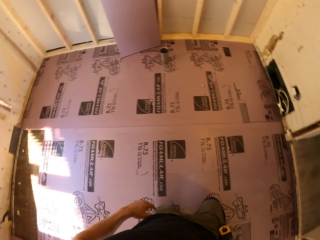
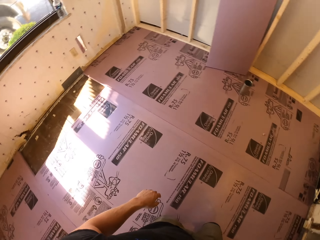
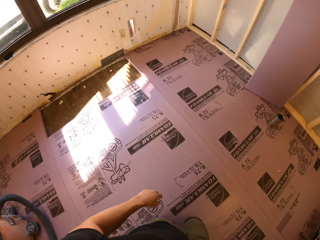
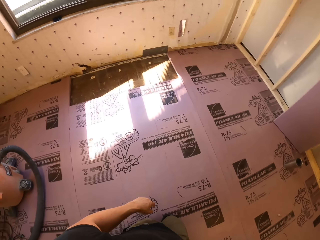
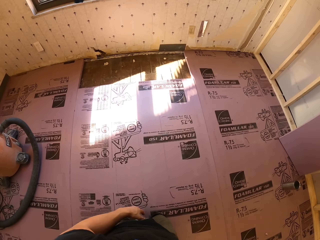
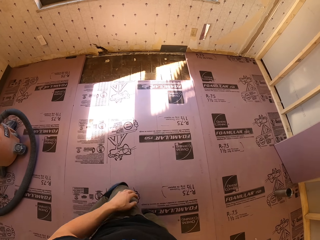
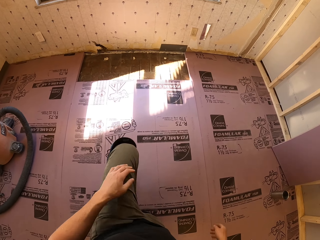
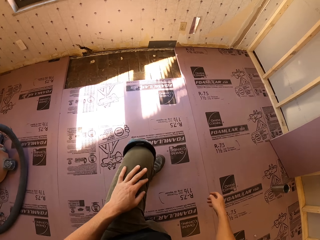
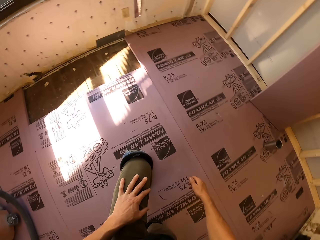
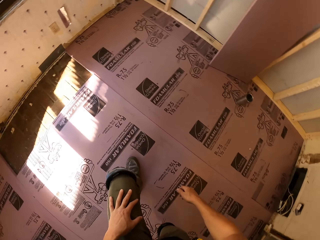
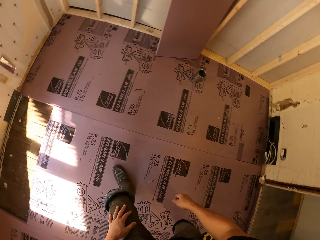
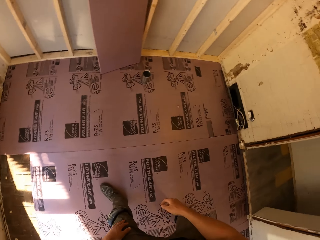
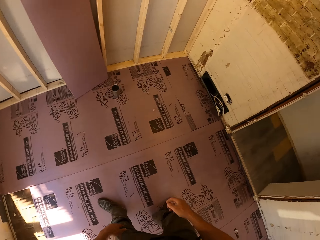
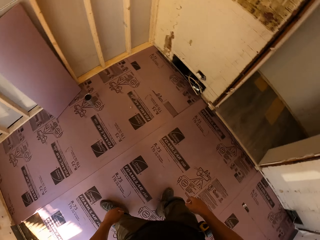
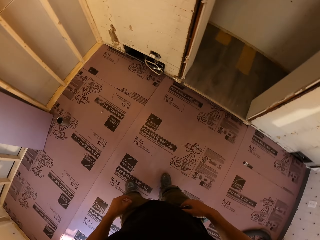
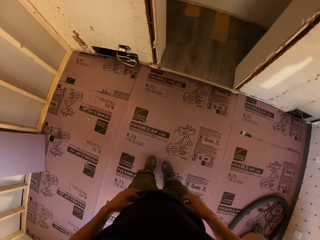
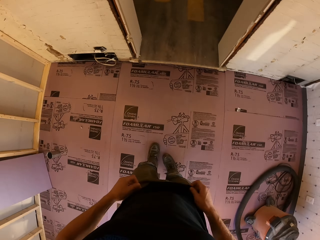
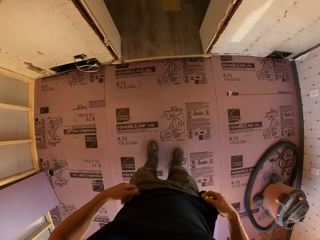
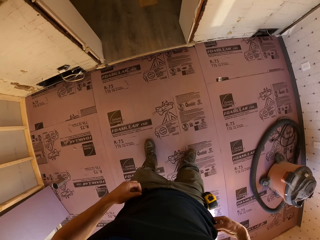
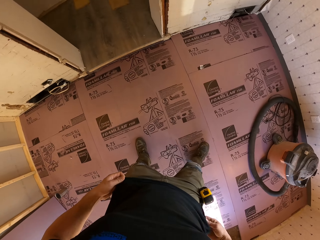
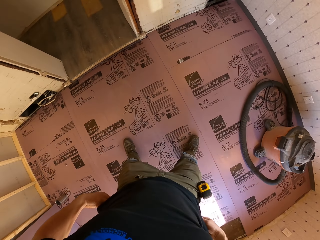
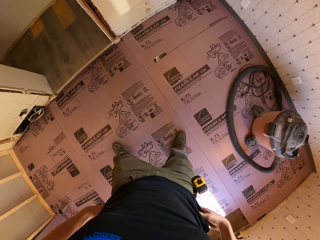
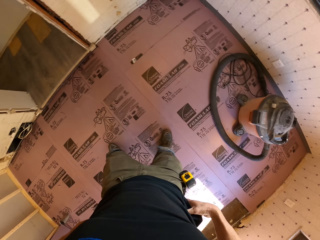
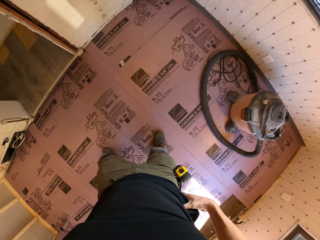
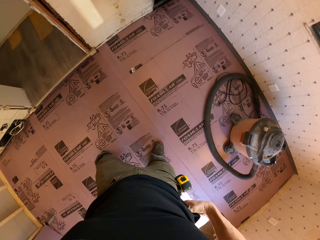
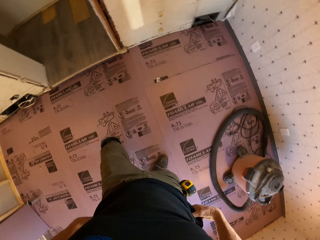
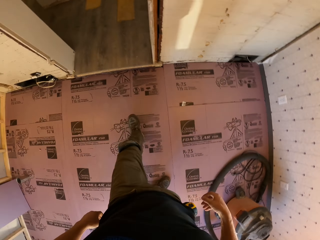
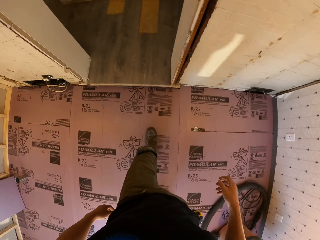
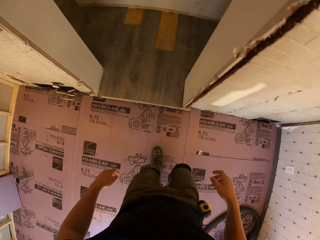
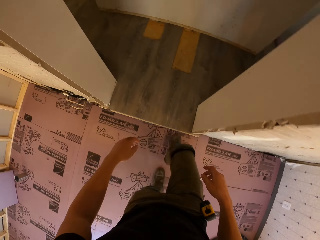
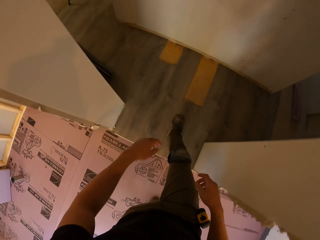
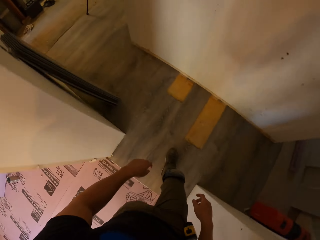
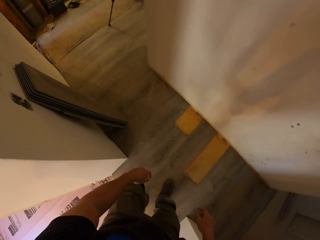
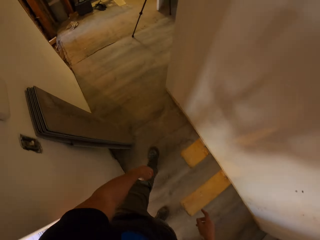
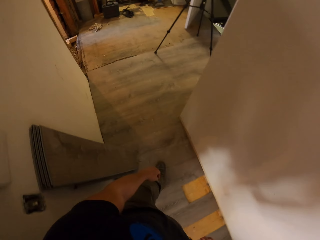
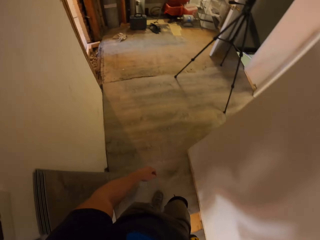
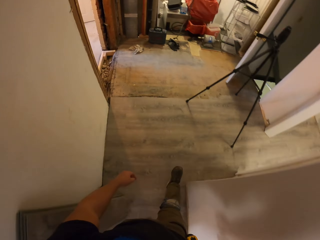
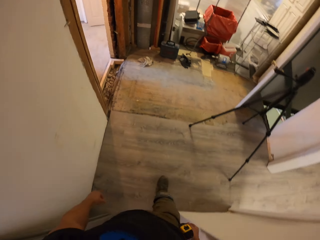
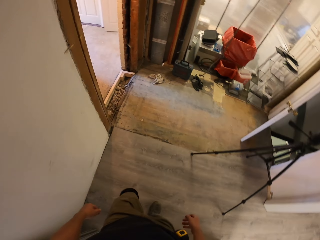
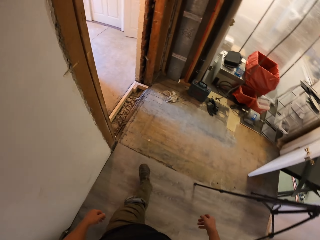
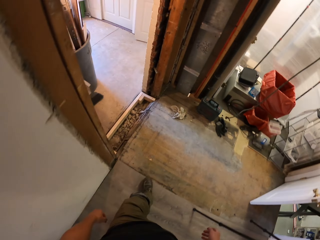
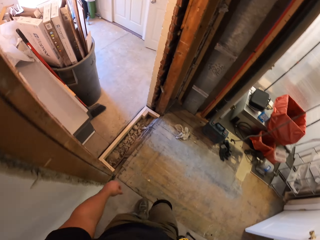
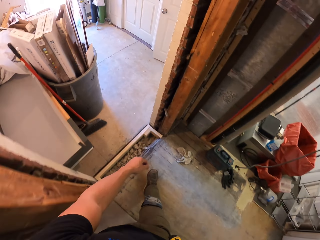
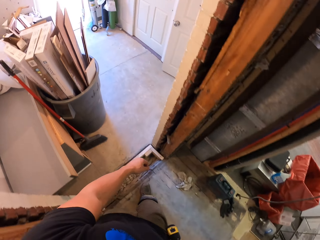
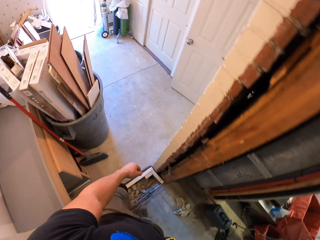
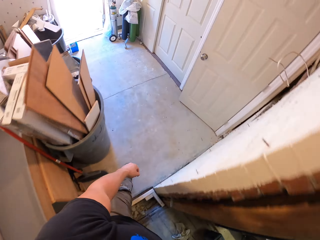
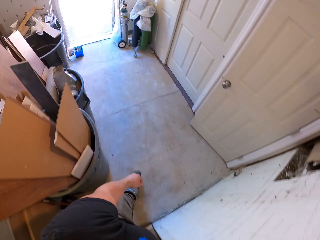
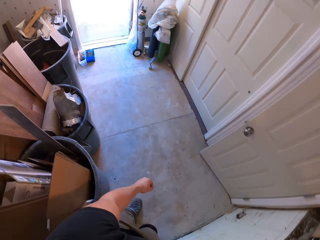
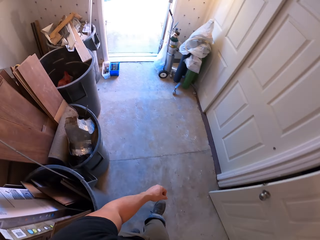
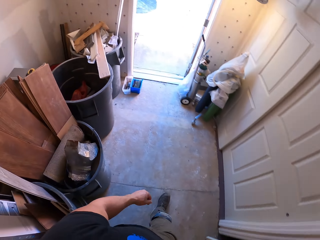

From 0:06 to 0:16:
The camera wearer stands up. He adjusts his top. He walks out of the room and walks around the house.

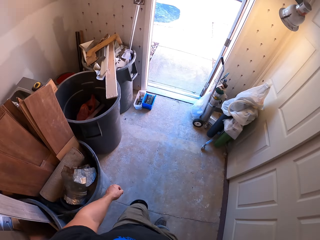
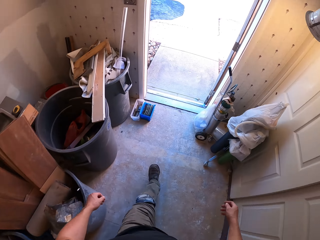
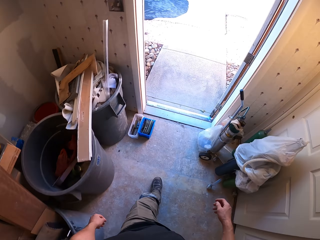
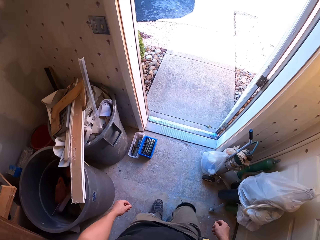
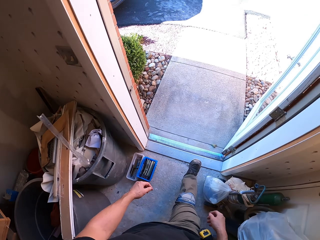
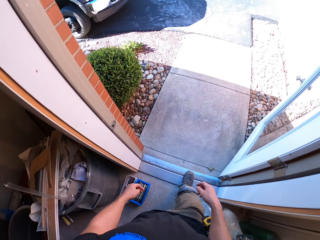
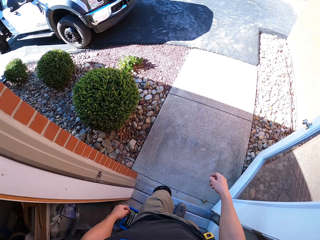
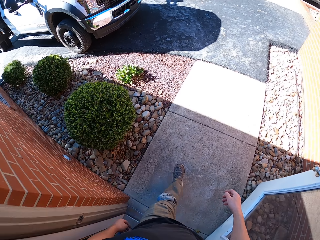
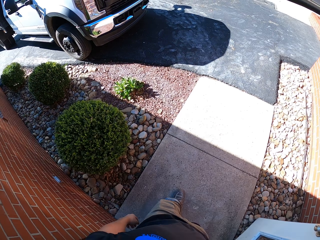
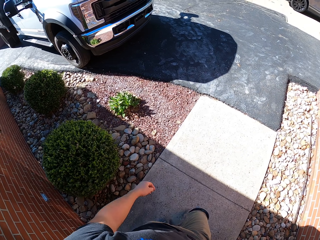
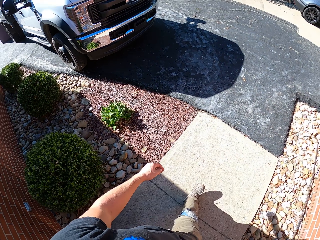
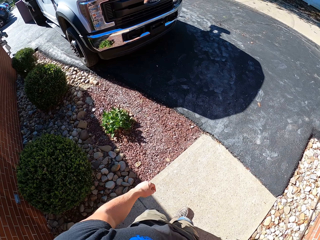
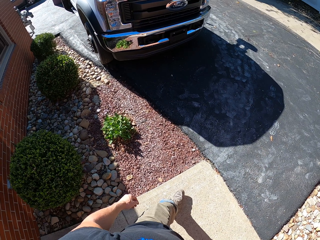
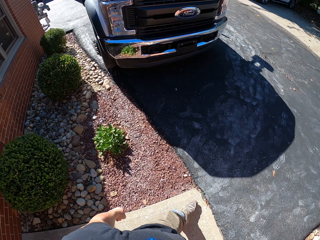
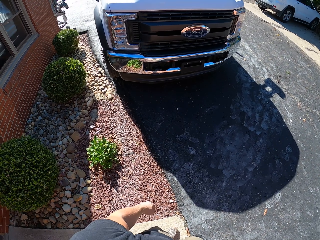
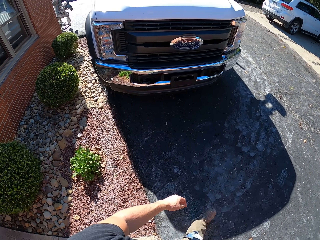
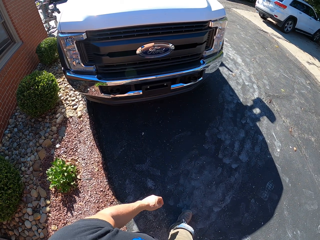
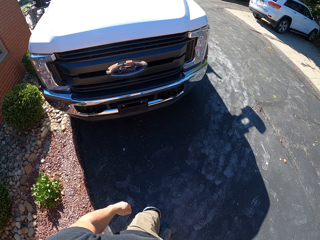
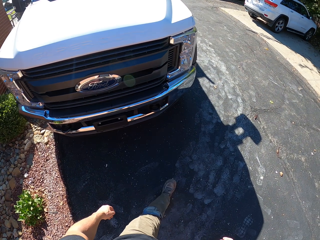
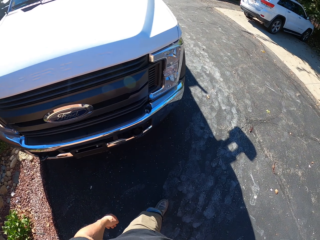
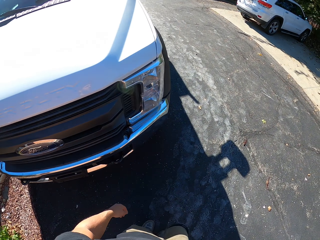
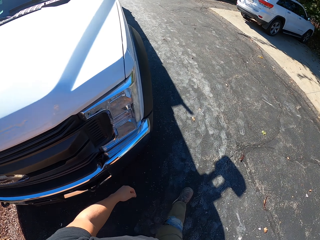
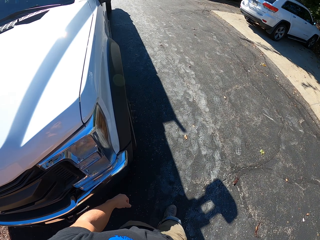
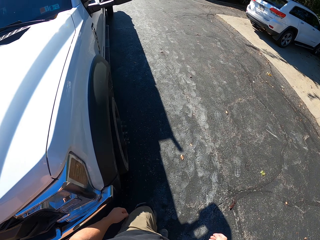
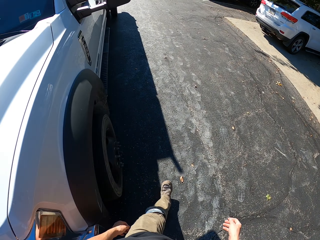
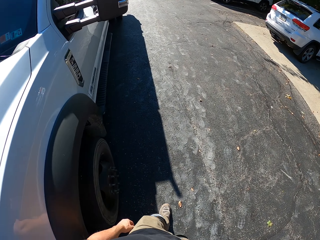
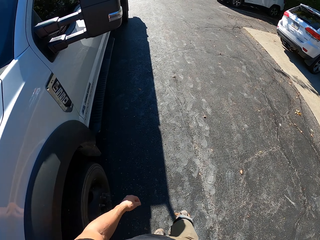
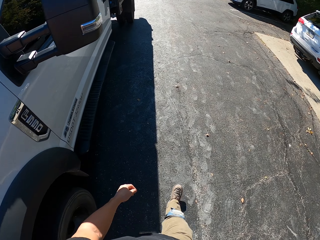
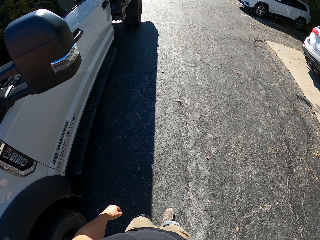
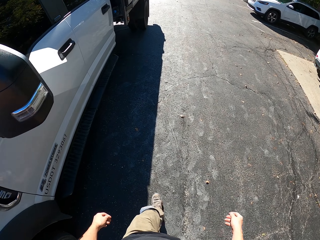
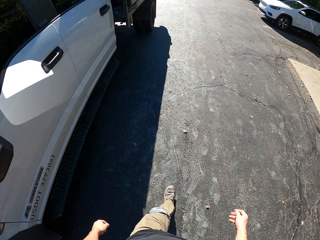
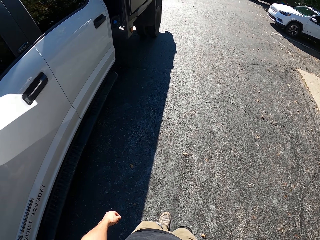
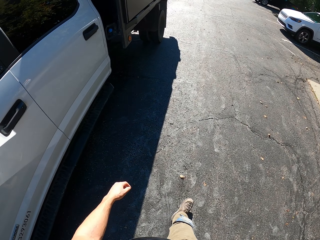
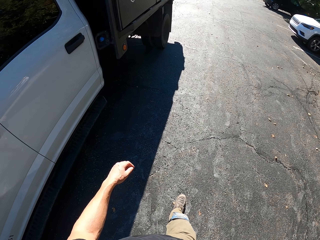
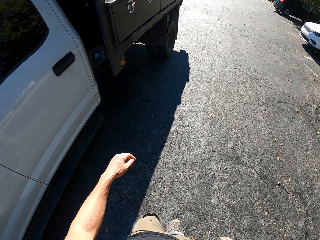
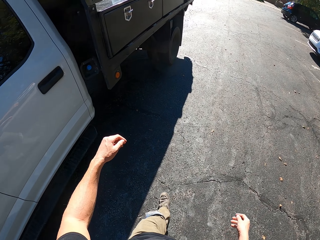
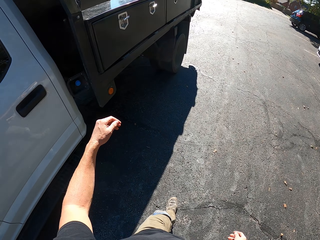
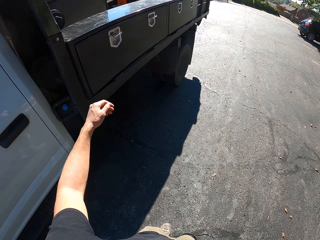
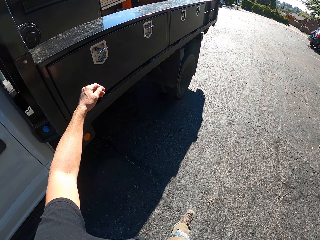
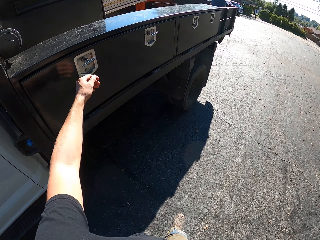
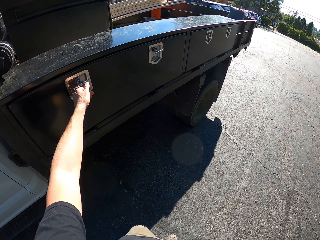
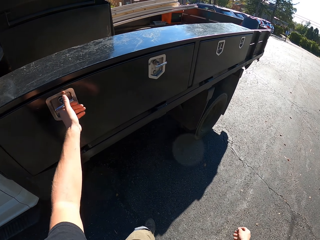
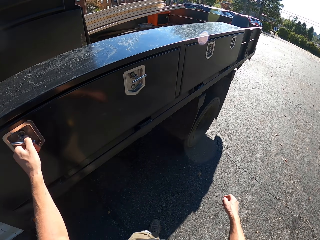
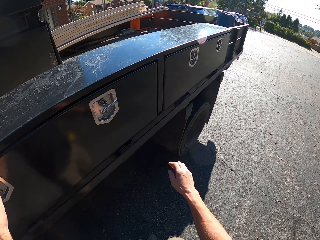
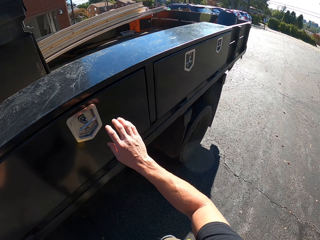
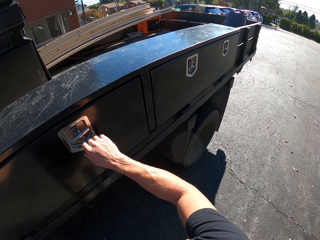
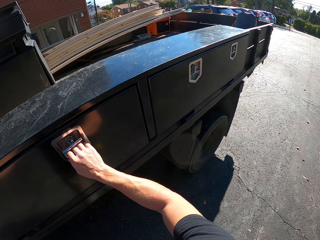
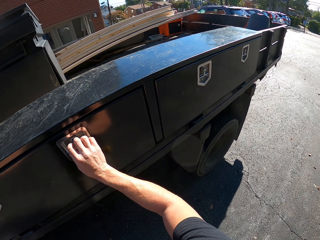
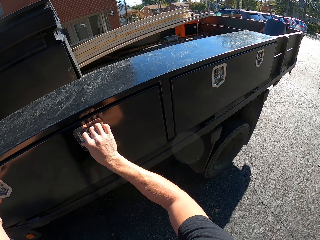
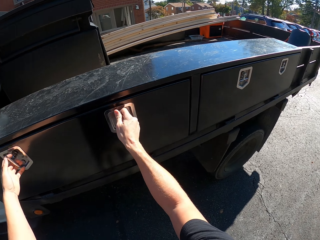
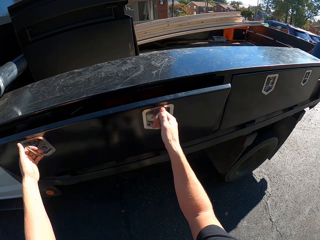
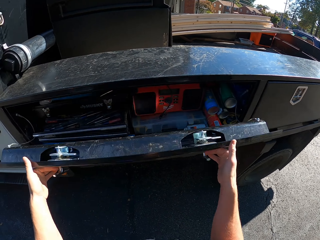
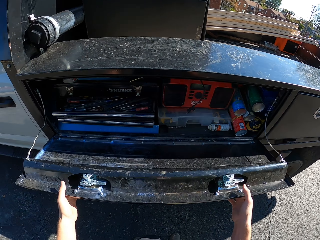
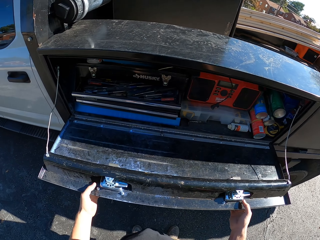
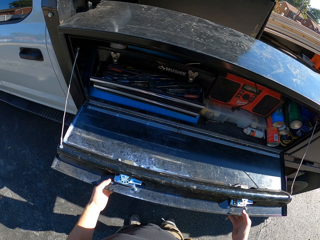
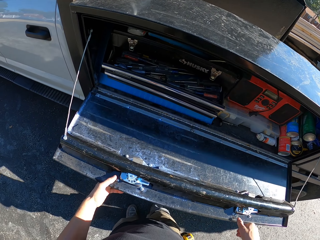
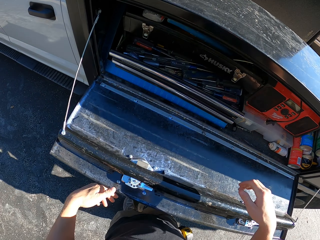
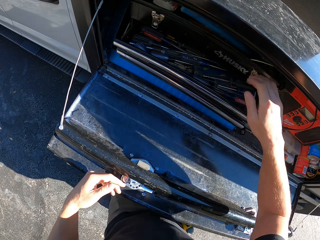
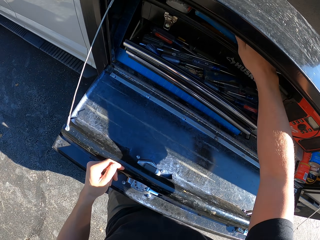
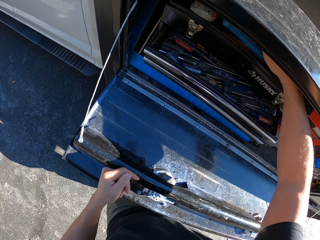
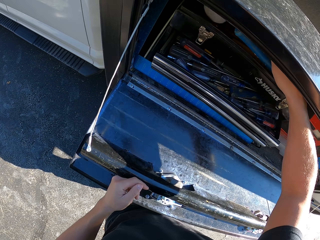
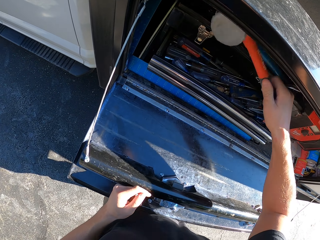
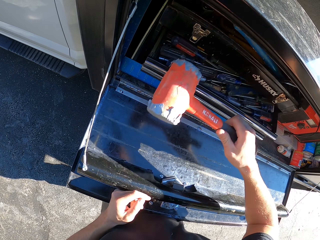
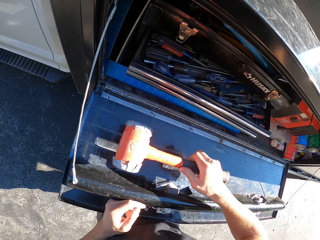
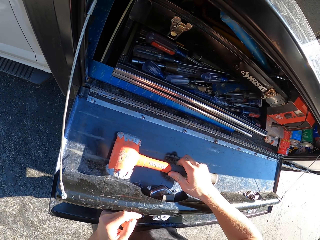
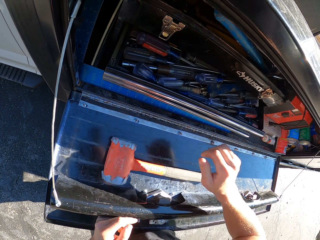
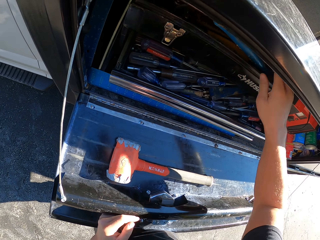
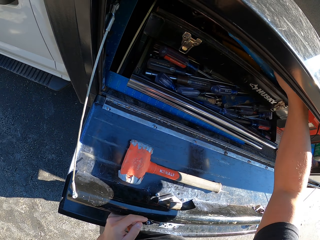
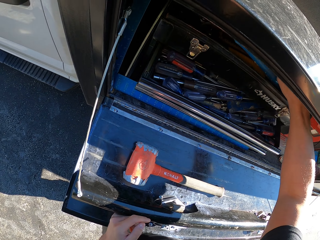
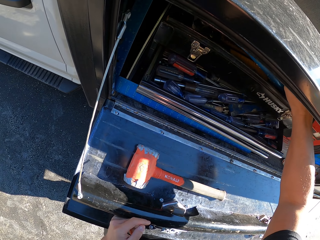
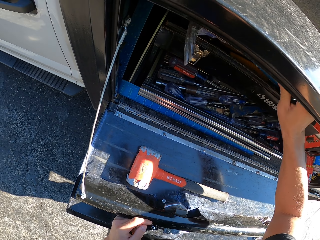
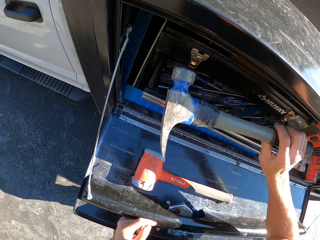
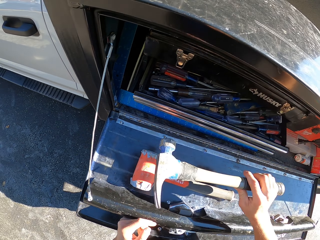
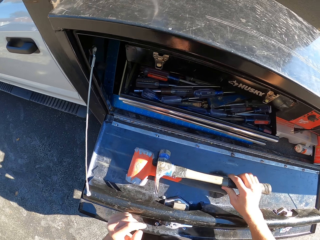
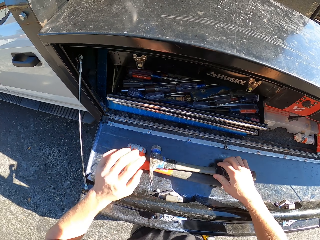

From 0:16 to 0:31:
The camera wearer walks out of the house. They walk toward the truck. They open the truck. They open the truck or car tool box with both hands. They pick up a hammer. They put the hammer on the floor. They pick up the hammer.
